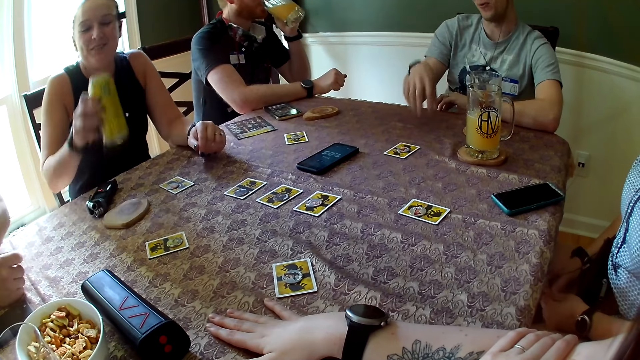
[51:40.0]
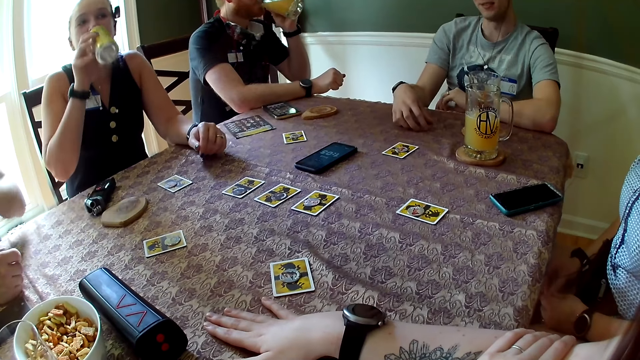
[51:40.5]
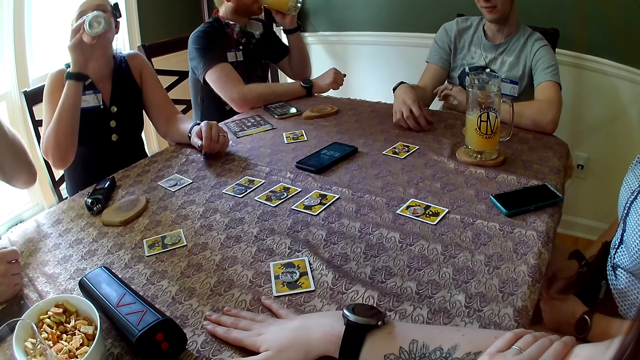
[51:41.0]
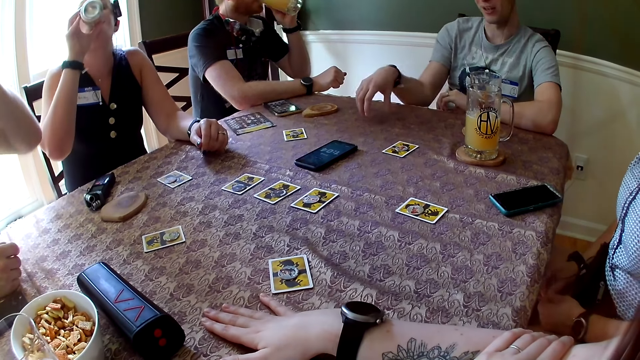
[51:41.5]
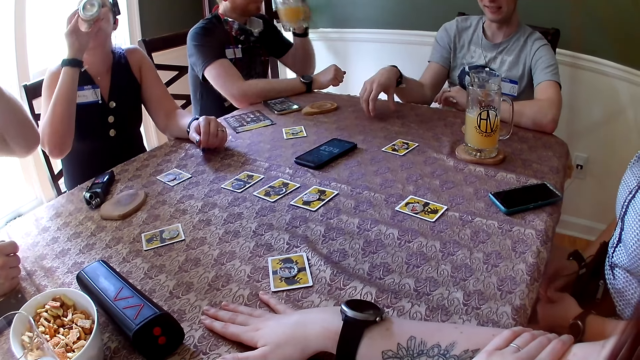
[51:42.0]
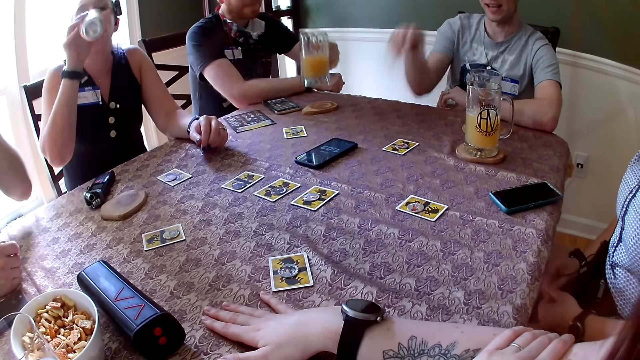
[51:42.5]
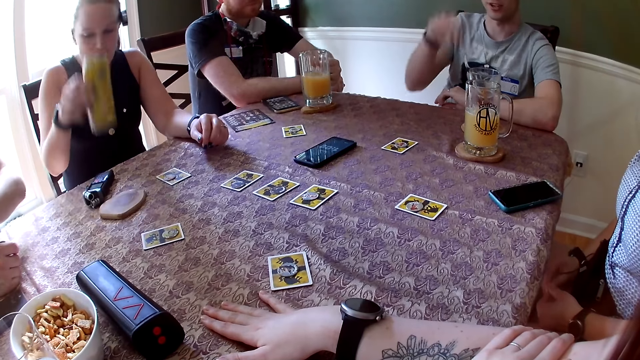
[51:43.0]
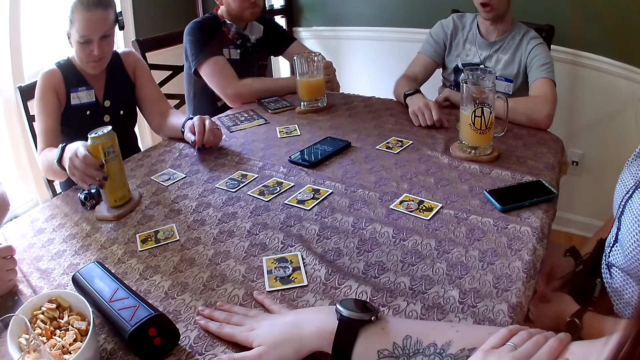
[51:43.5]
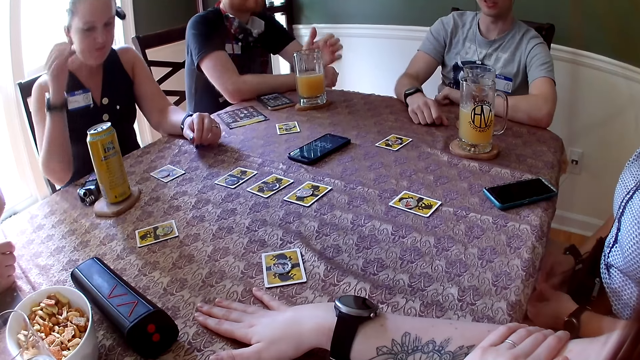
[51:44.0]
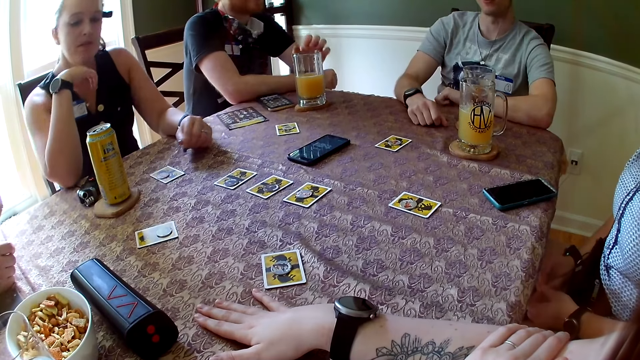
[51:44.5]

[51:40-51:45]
A man picks up a can drink on a coaster on the table with his right hand. The woman picks up the can drink on the coaster on the table with her right hand. Another man drinks from the cup of juice in his left hand. The woman drinks from the can drink in her right hand. The first man drinks from the can drink in his left hand. The other man lowers the cup of juice in his left hand on the coaster on the table. The first man lowers the can drink in his left hand on the coaster on the table. The woman lowers the can drink in her right hand on the coaster on the table. The other man converses with a third man. The other man gesticulates with his left hand.

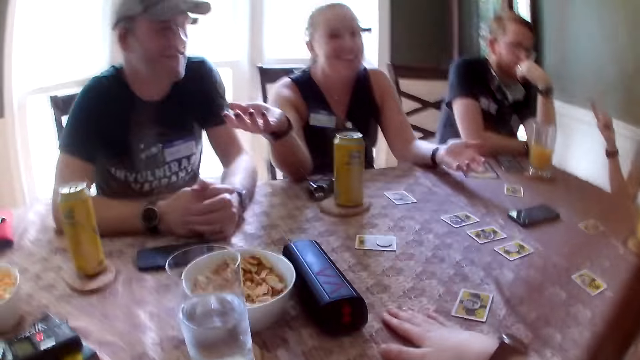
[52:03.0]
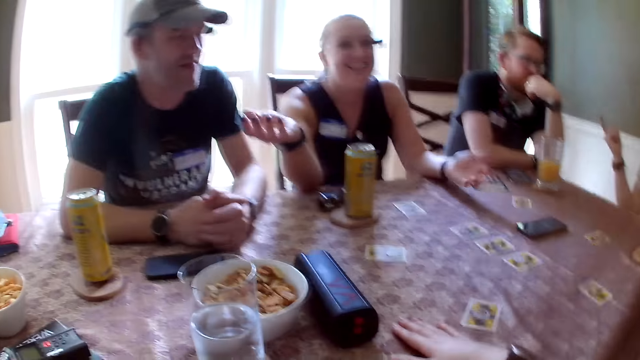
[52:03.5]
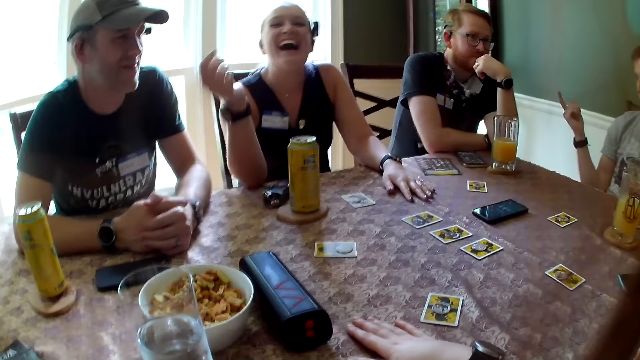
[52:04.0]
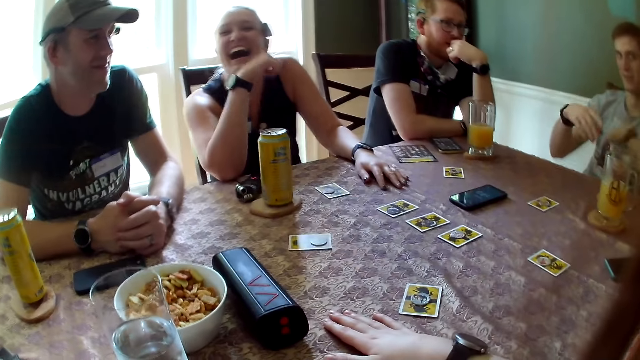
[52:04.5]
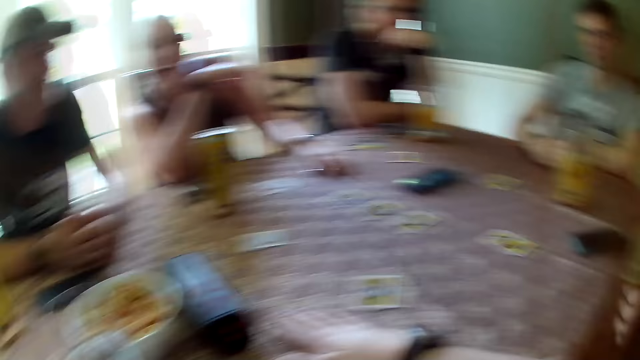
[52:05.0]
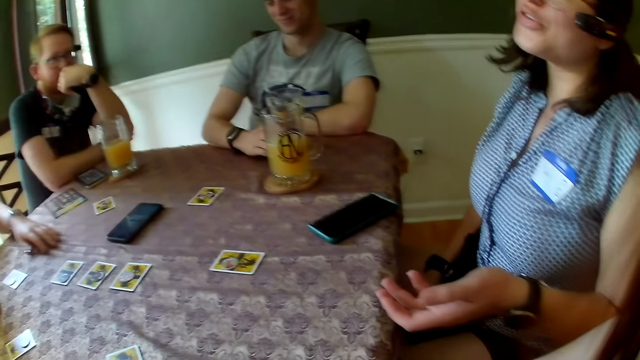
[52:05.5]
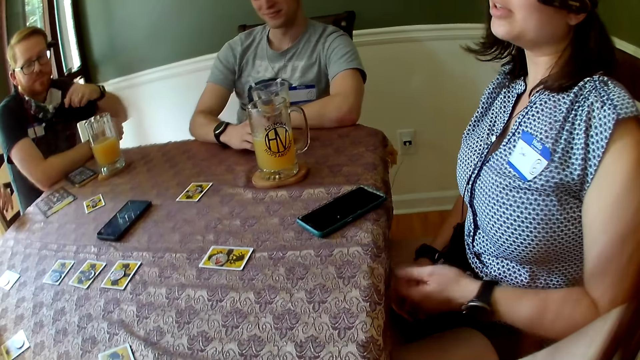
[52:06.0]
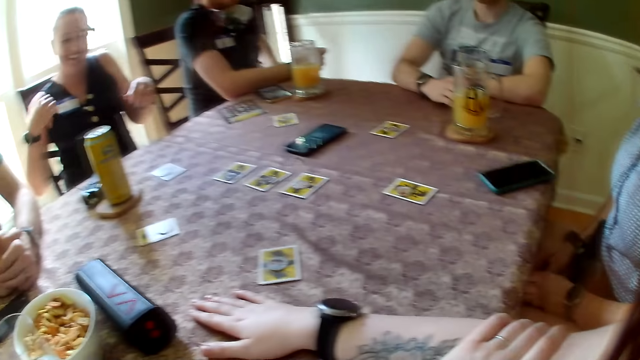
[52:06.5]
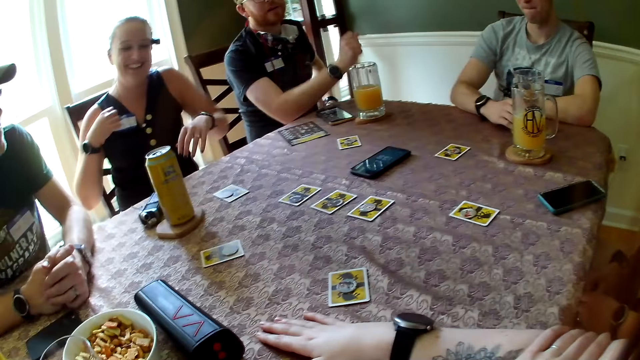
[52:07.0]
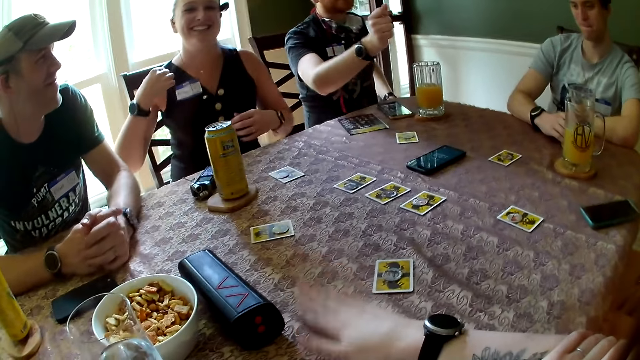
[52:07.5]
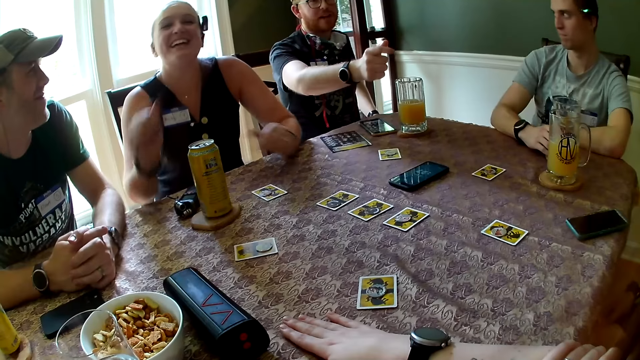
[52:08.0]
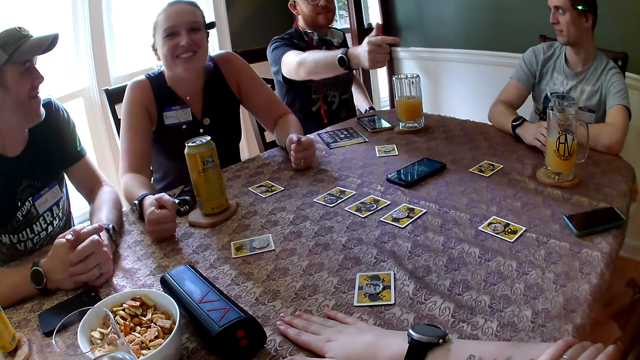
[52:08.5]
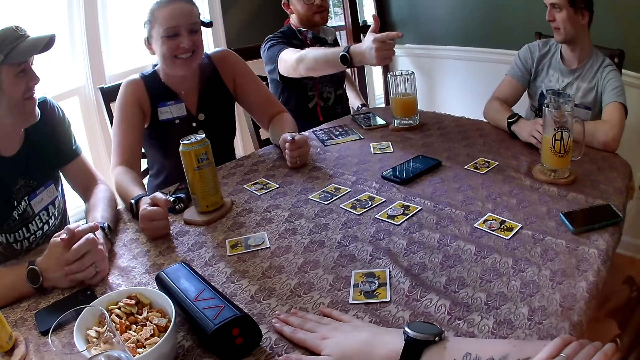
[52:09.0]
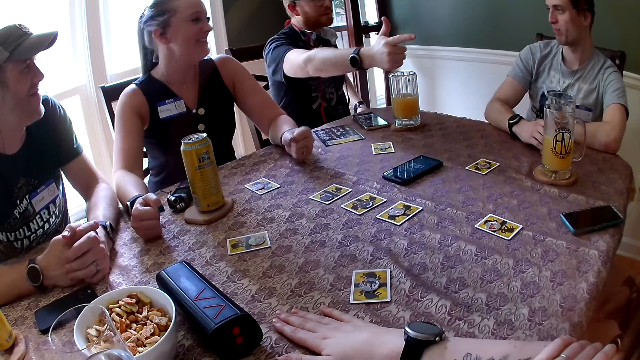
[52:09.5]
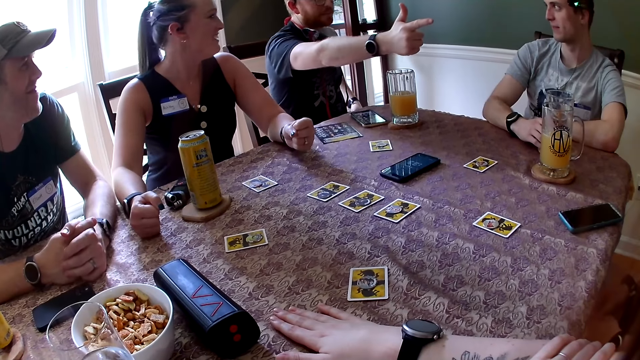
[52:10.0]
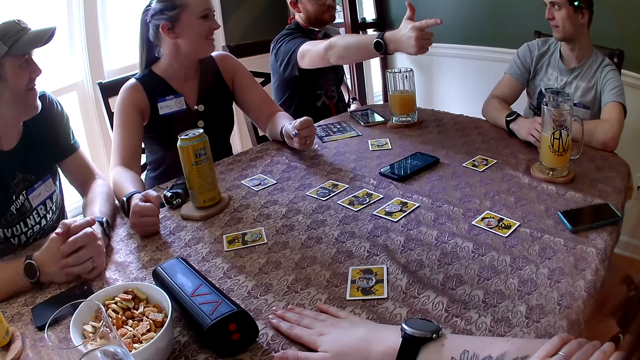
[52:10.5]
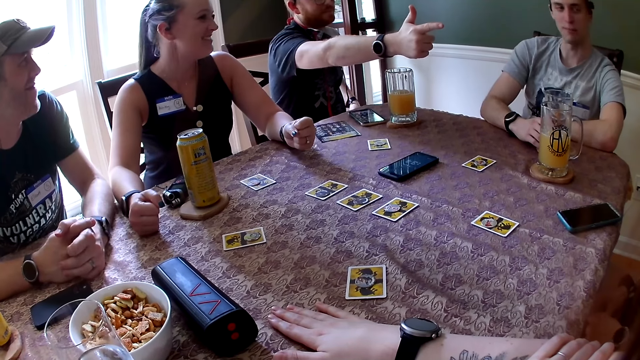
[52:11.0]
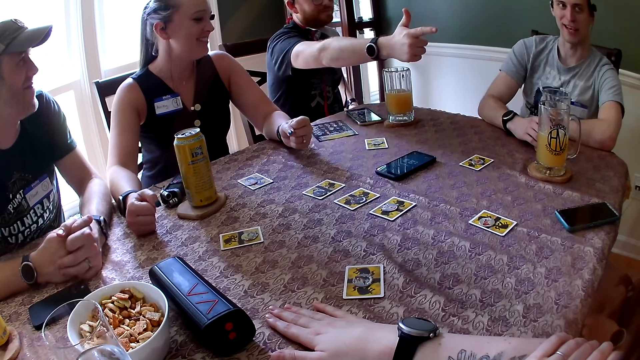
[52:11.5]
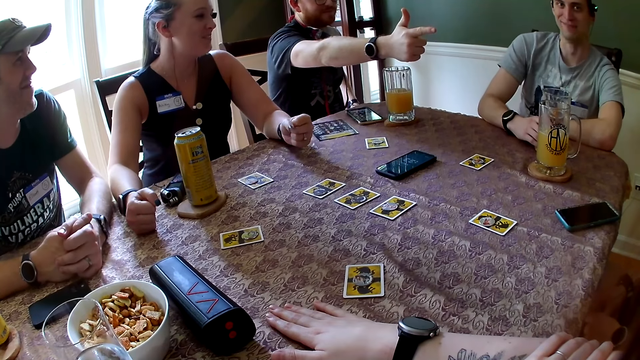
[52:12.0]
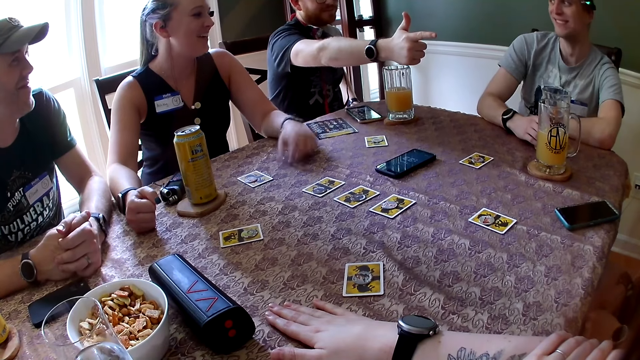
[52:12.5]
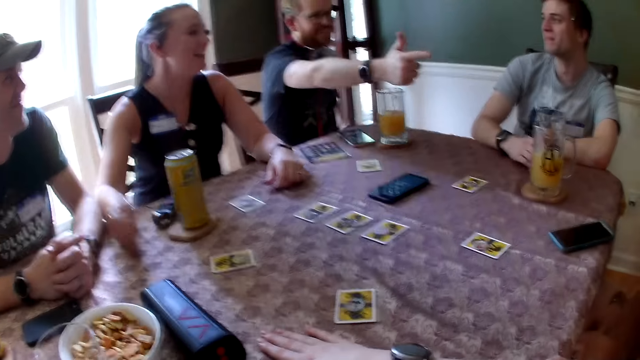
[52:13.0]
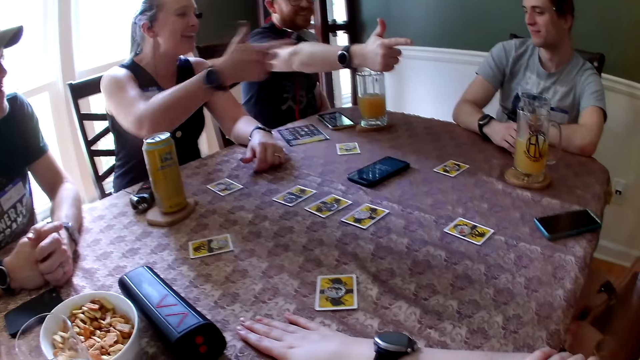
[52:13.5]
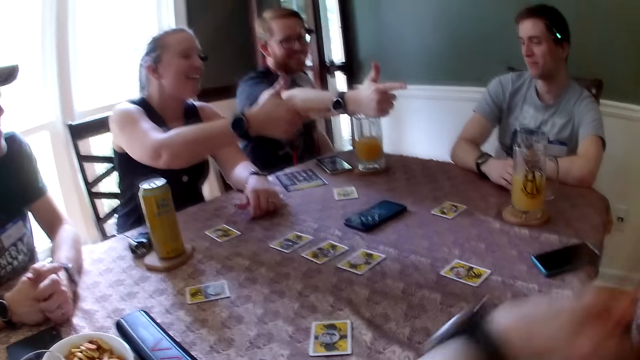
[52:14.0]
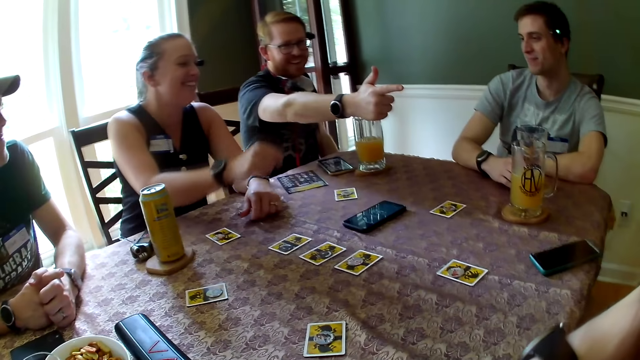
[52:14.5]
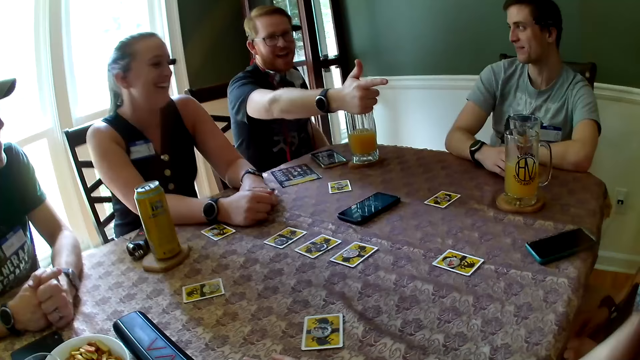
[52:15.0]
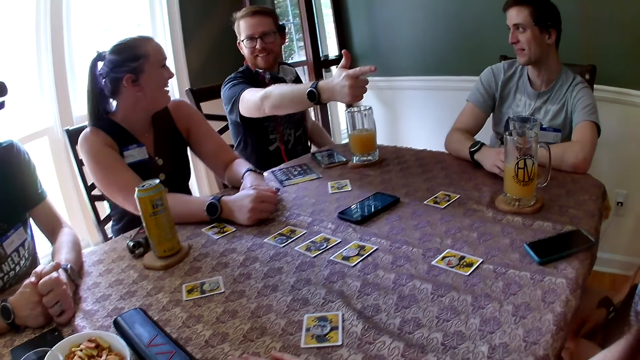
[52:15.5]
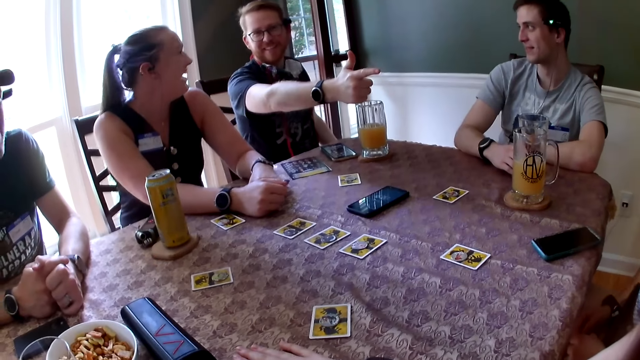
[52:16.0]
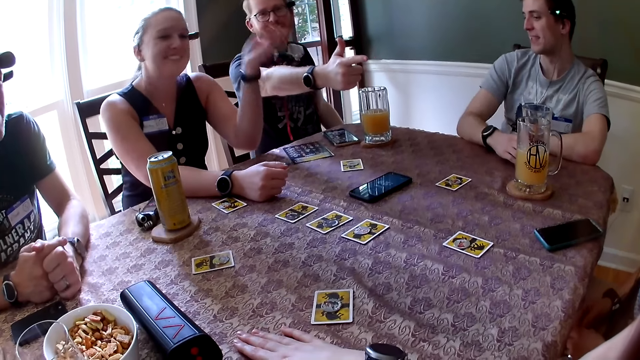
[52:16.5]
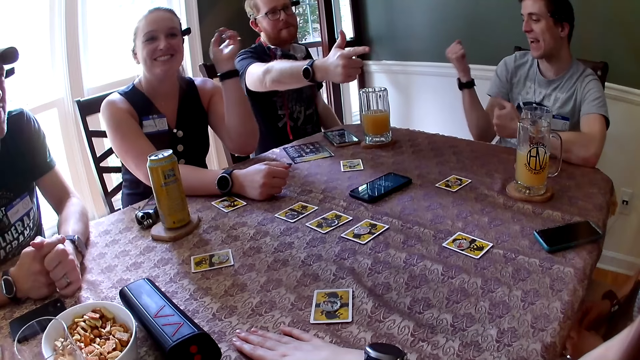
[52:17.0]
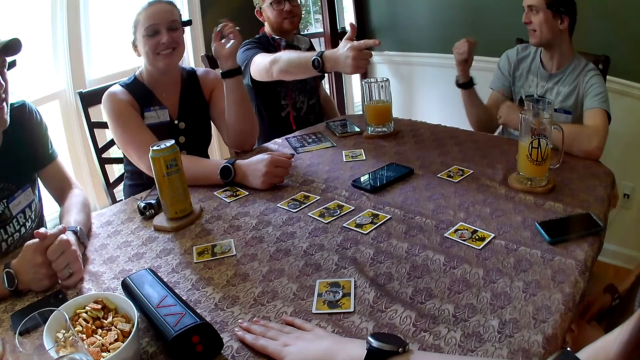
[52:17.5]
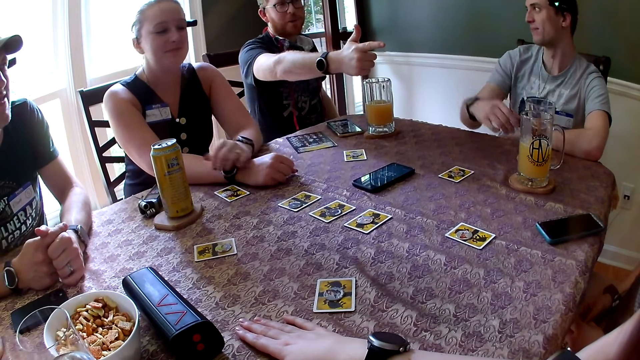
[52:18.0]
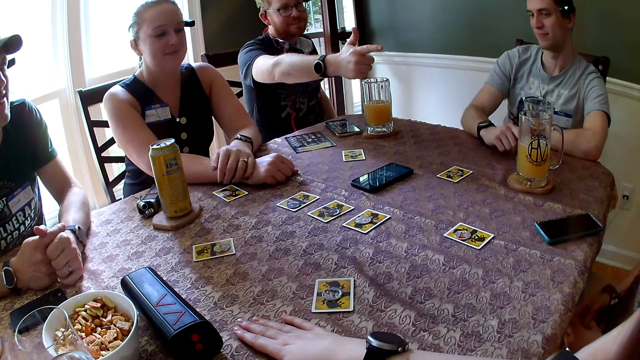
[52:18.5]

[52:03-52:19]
A man holds the cup of wine on the table with his right hand. A woman converses with the camera wearer. Another man converses with the woman and the first man. The other man points his right hand at the woman. The camera wearer taps the table with her right hand. Another woman converses with the other man and the first woman. The first man converses with the other man. The camera wearer converses with people on the table. The other woman gesticulates with her left hand. The camera wearer converses with the other man. The other woman points her right hand at the first woman. The camera wearer points her left hand to the first woman. The other man converses with the camera wearer and the other woman. The other woman gesticulates with her left hand. The first man gesticulates with his hands.
